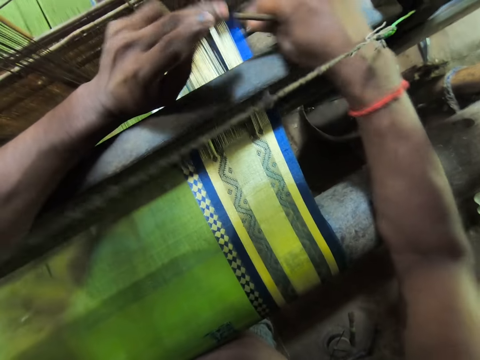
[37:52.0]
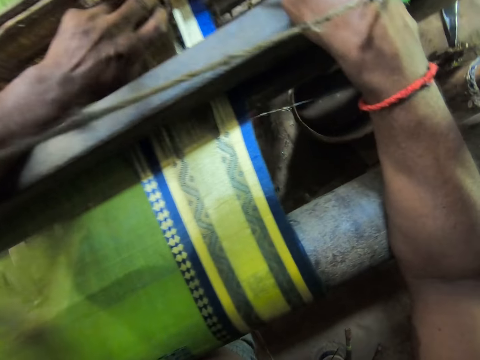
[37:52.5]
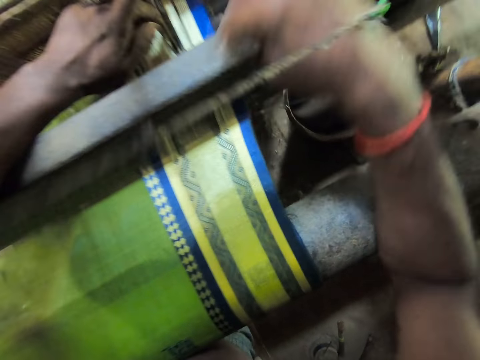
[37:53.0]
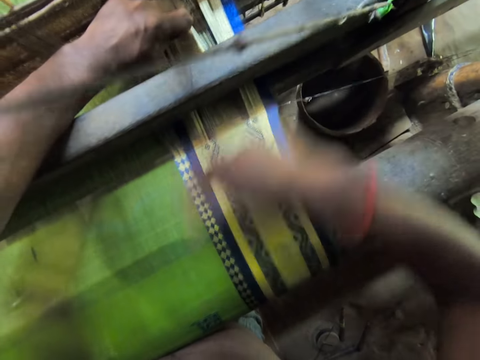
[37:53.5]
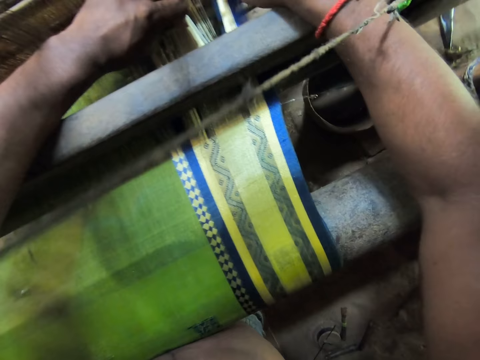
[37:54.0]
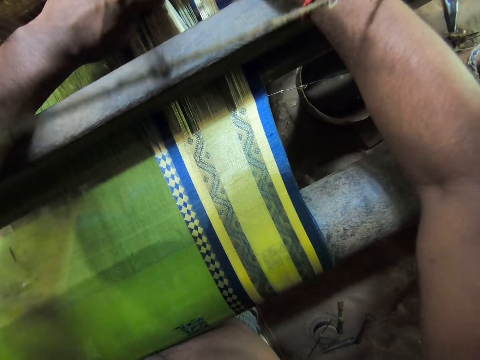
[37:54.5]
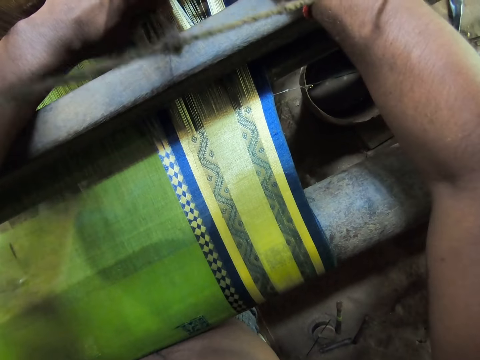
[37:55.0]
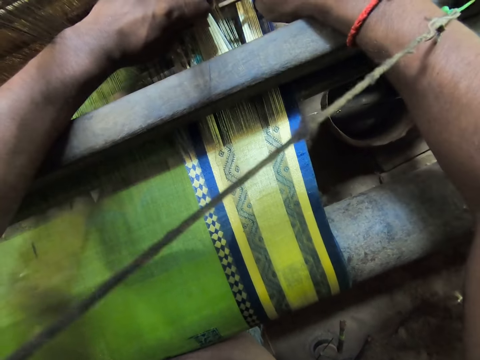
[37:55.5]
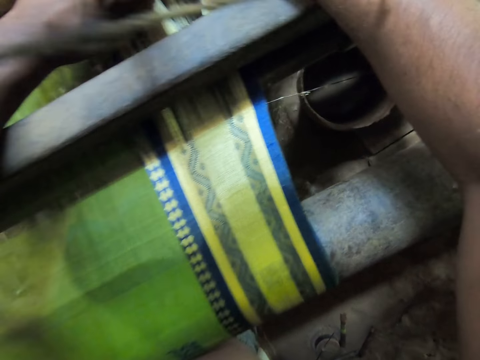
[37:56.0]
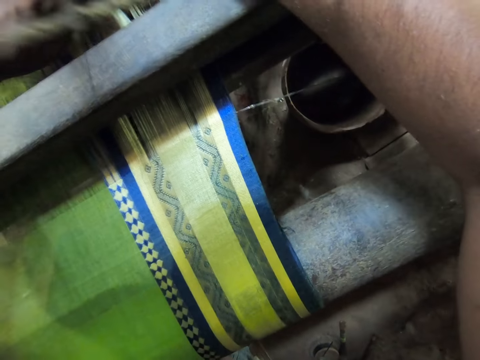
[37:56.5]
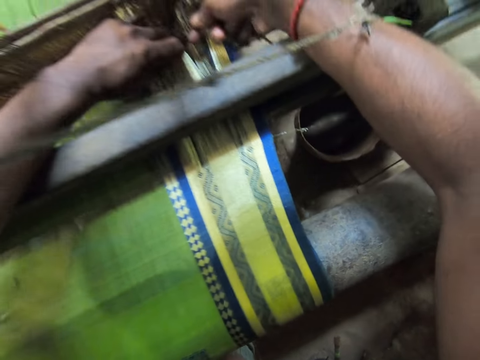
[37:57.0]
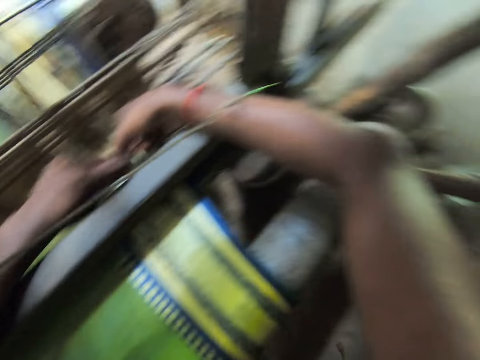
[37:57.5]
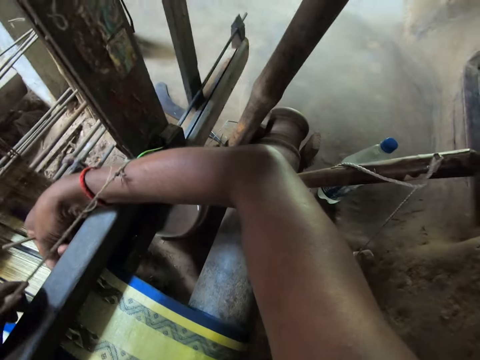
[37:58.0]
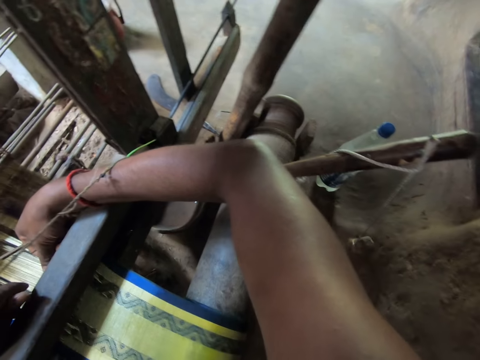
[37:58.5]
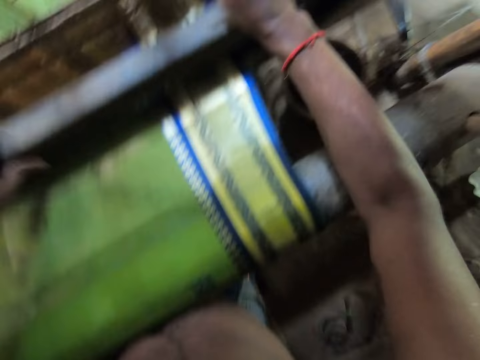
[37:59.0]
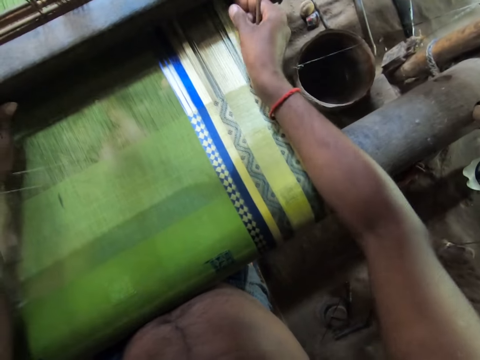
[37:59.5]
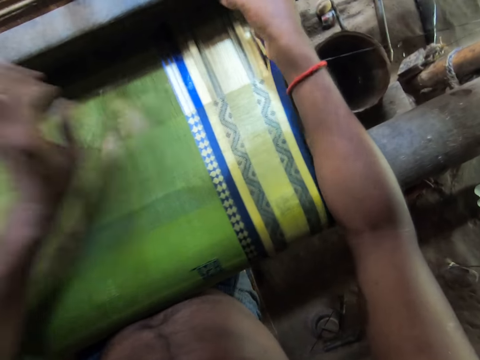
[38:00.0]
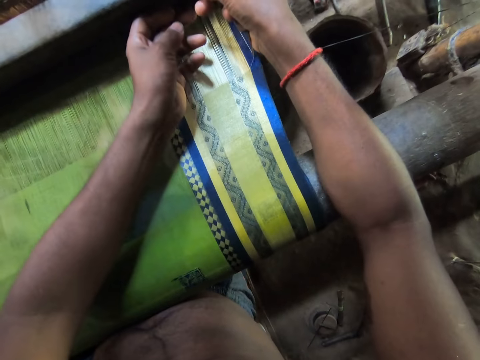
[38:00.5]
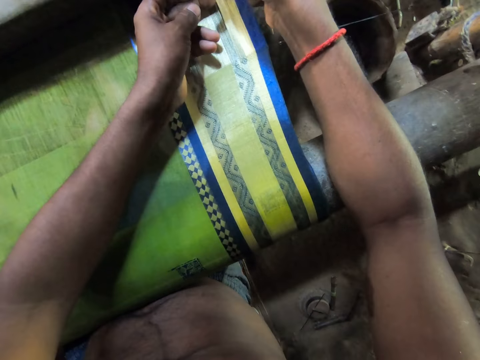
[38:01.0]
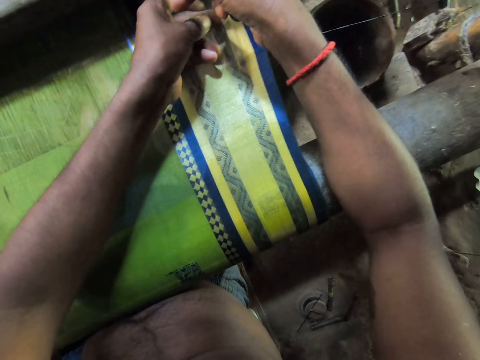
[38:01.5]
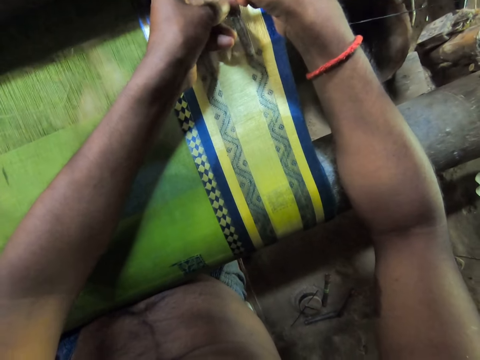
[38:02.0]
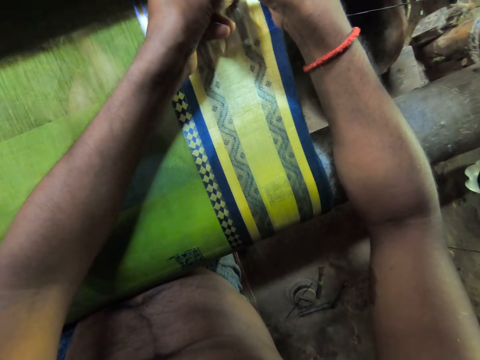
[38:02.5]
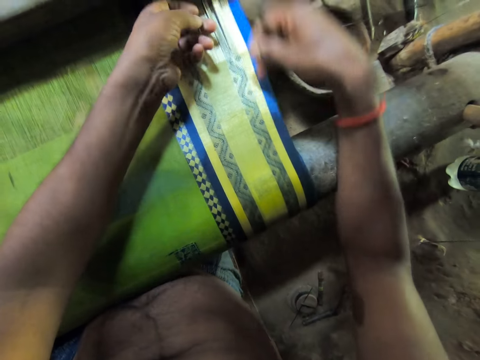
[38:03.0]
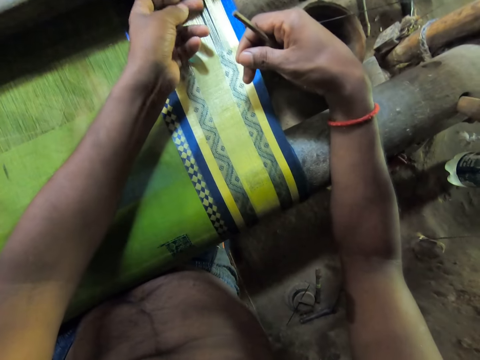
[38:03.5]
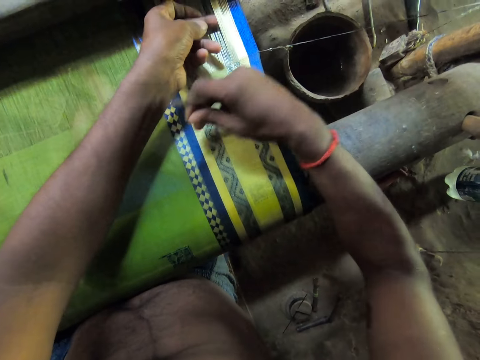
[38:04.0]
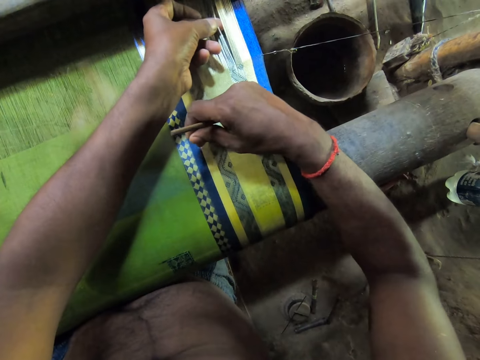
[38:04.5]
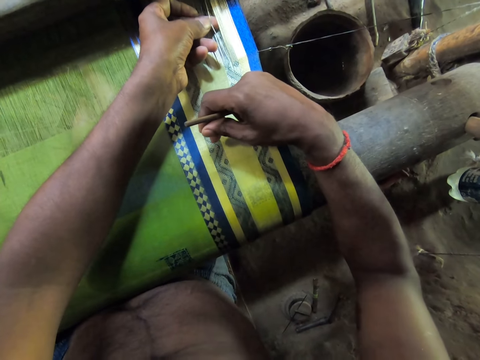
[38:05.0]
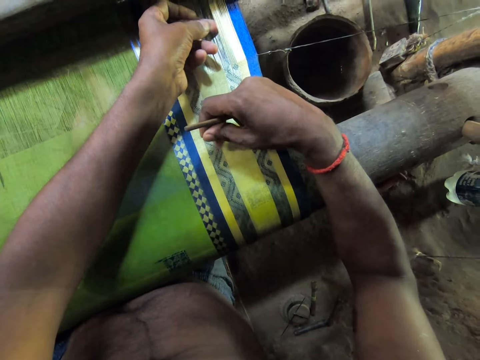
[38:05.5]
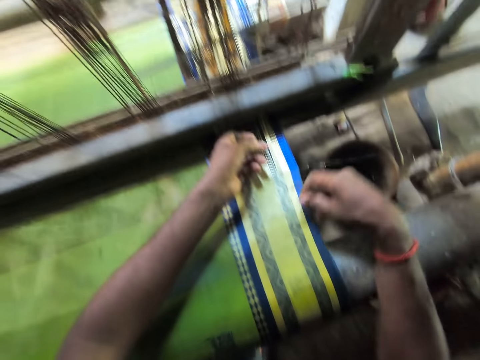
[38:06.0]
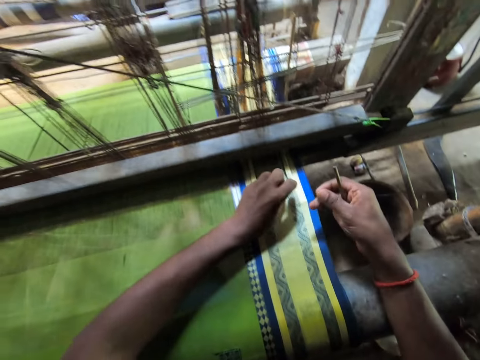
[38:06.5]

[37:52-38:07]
The camera wearer moves the yarns with his left hand. He moves the yarns with his right hand. He moves the loom beater with his left hand. He holds a yarn with his left hand. He places his left hand on the yarns. He pulls the yarn with his left hand.

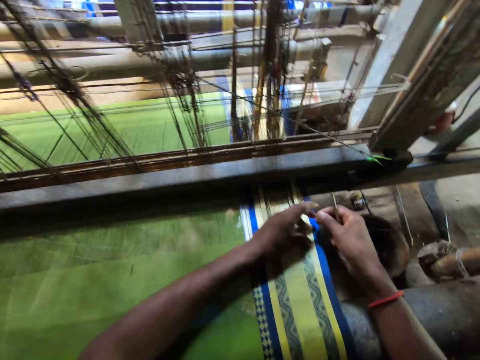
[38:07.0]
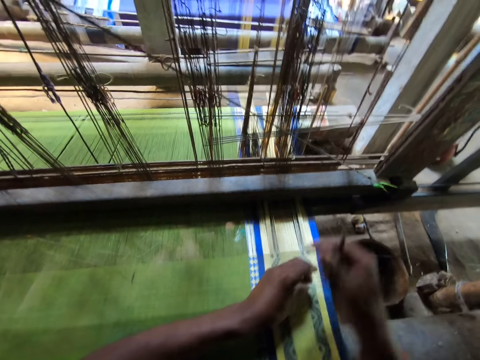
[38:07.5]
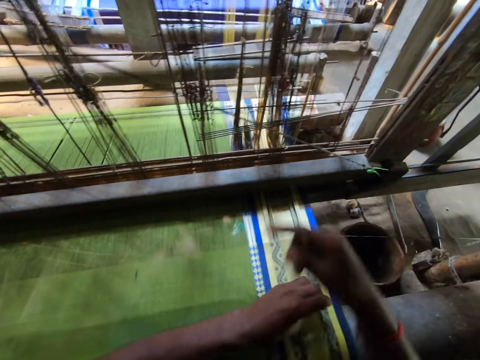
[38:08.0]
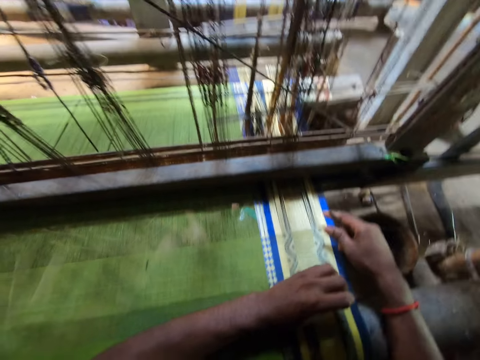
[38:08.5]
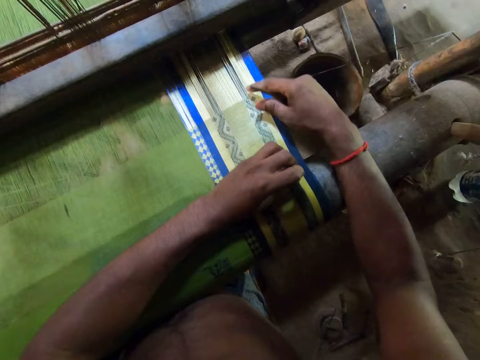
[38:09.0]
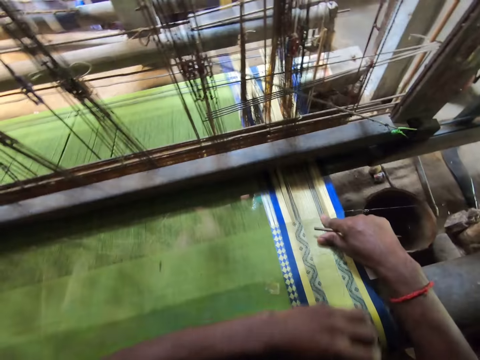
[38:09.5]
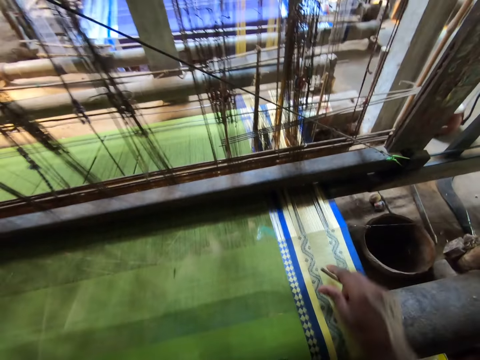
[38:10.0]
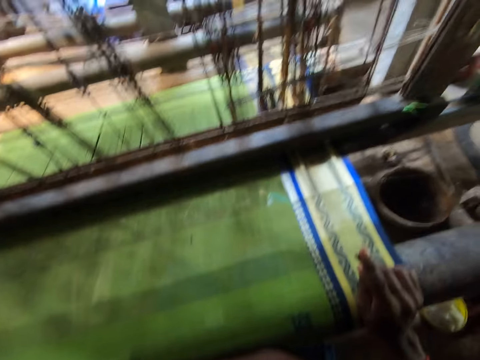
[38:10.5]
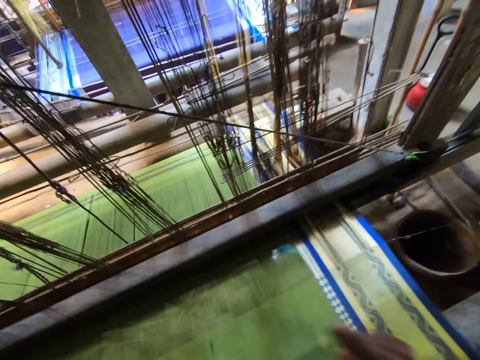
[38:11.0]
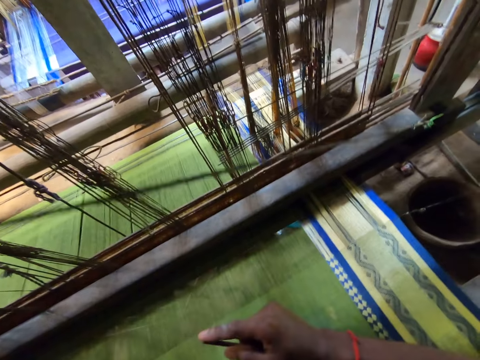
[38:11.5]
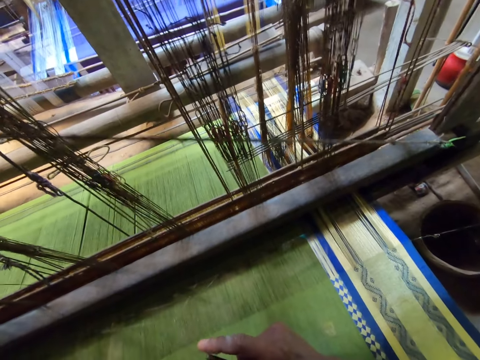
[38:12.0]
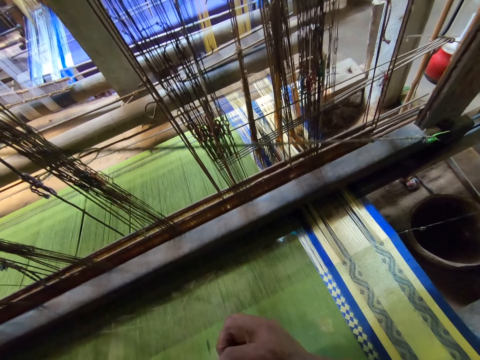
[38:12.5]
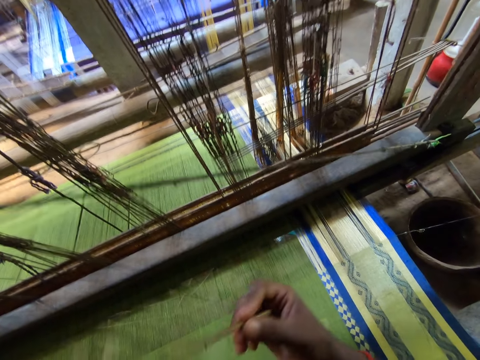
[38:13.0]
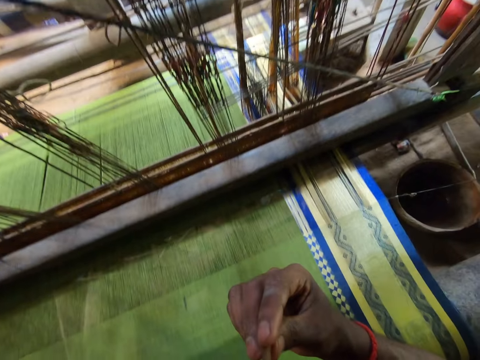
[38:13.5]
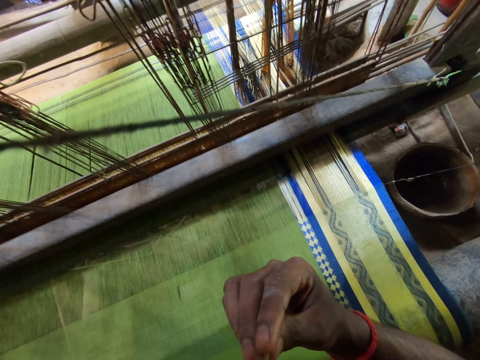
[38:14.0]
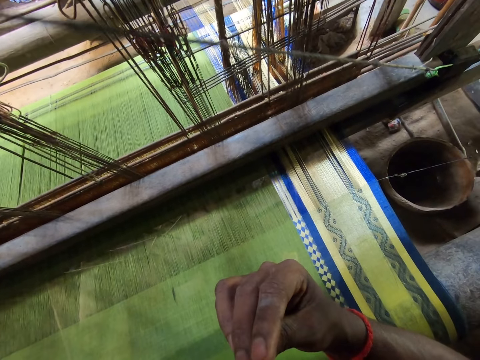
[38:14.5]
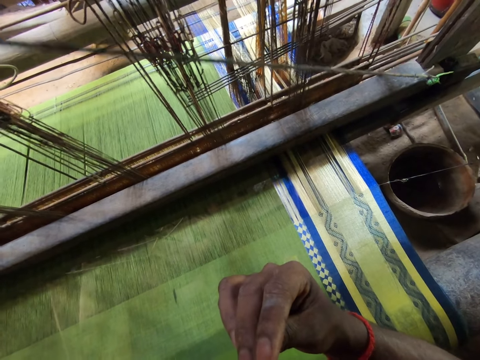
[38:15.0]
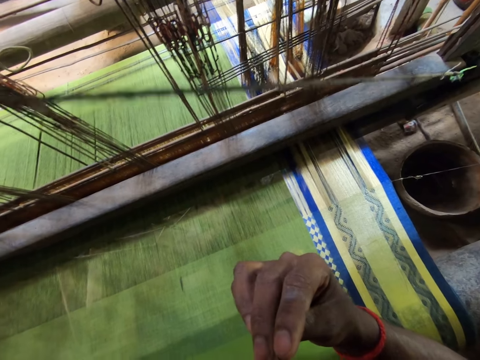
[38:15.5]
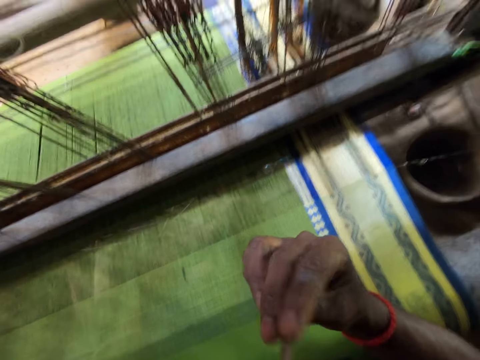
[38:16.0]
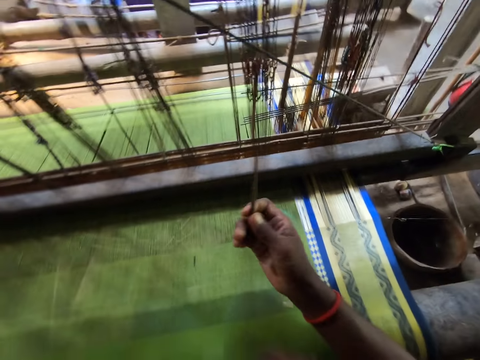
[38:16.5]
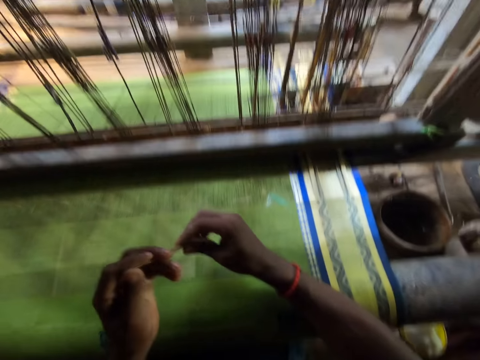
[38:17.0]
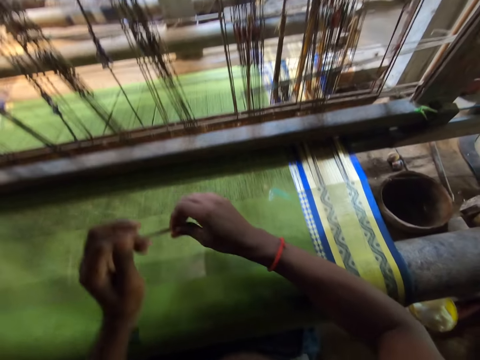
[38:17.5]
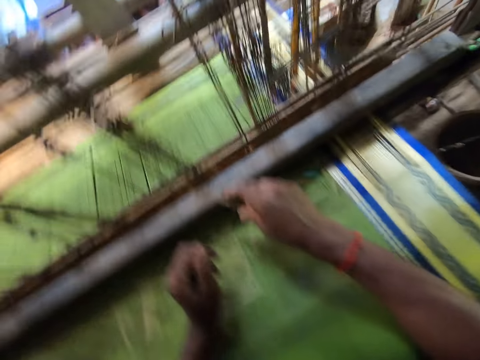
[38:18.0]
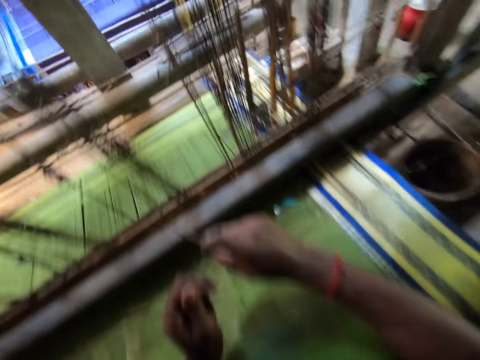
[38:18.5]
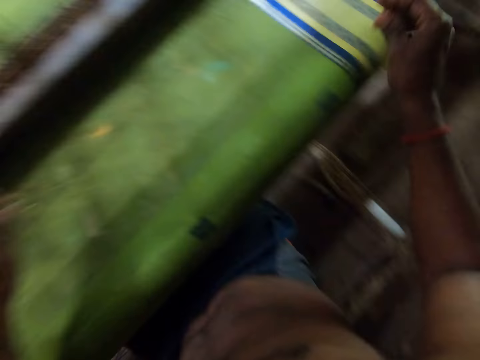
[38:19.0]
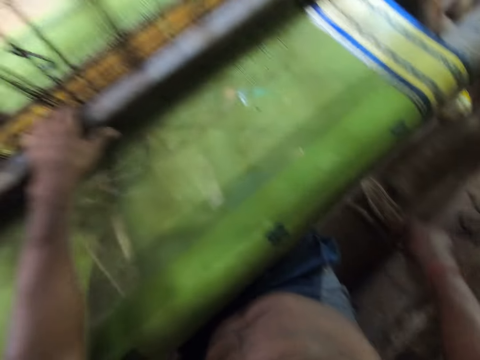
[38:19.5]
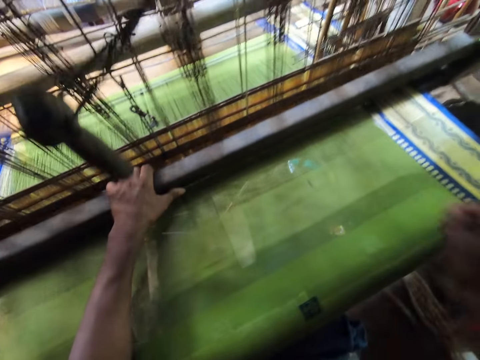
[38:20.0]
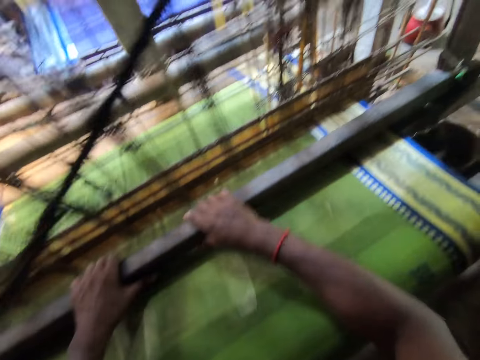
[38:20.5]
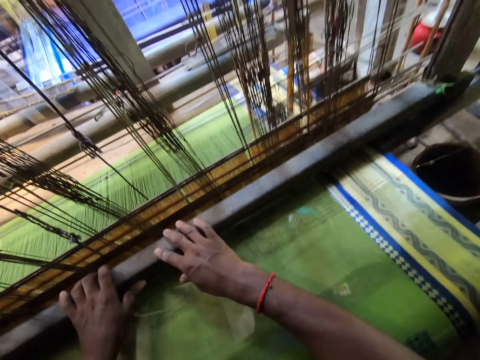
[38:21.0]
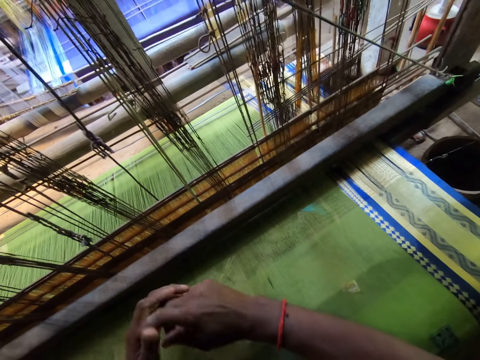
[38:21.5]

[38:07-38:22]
The camera wearer puts the needle in his mouth. He talks to a person. He places the needle in his left hand with his right hand. He places his left hand on the needle in his right hand. He places his left hand on the loom beater. He places the needle on the pavement with his right hand. He places his right hand on the loom beater.
